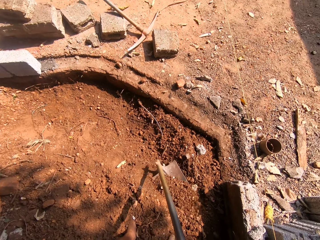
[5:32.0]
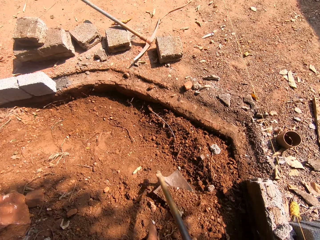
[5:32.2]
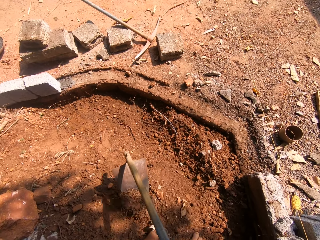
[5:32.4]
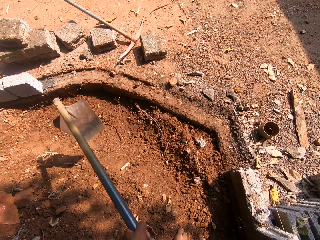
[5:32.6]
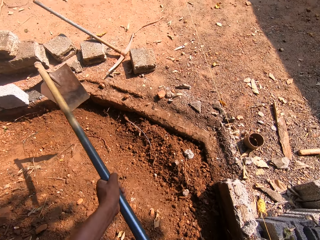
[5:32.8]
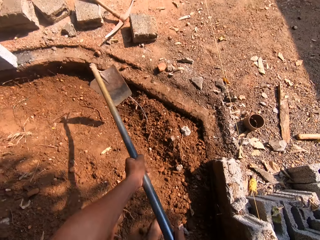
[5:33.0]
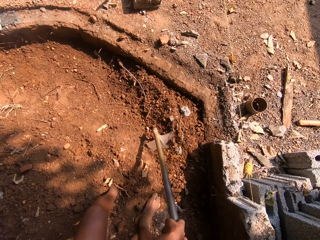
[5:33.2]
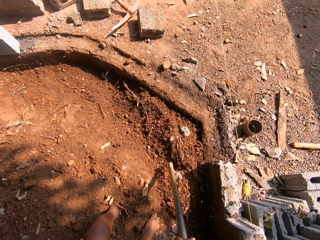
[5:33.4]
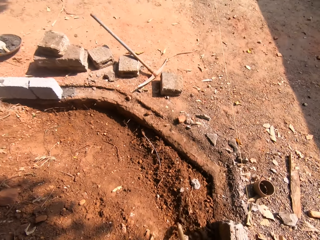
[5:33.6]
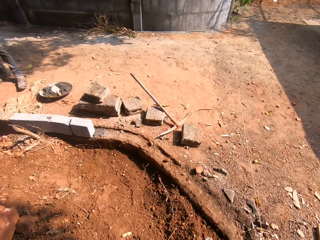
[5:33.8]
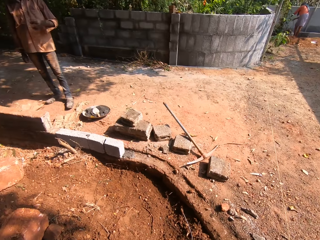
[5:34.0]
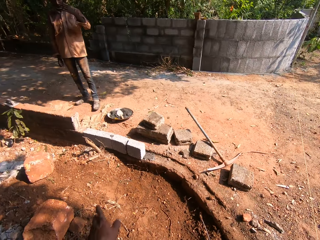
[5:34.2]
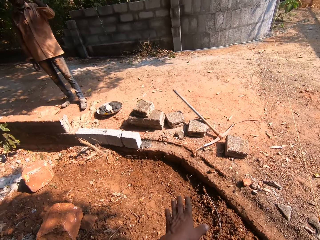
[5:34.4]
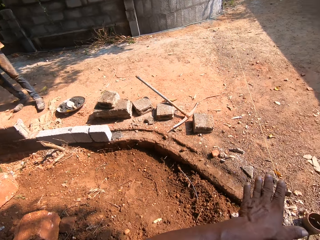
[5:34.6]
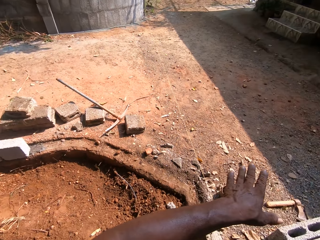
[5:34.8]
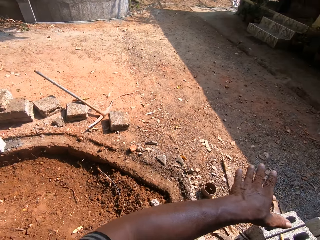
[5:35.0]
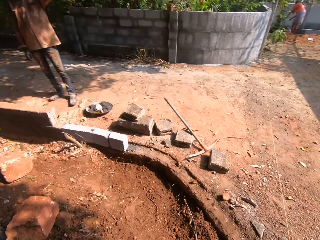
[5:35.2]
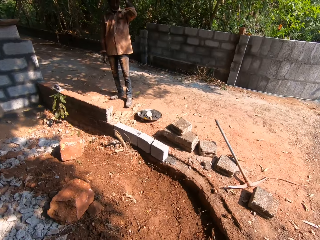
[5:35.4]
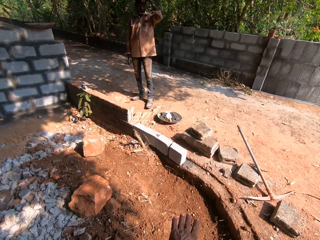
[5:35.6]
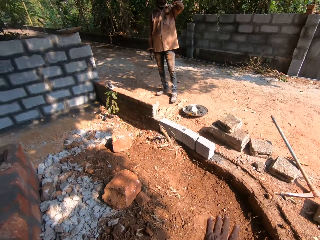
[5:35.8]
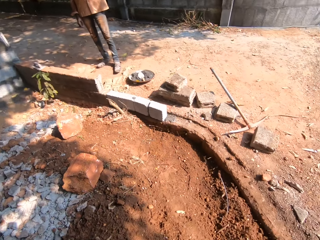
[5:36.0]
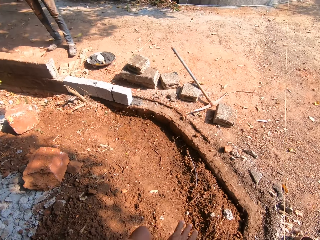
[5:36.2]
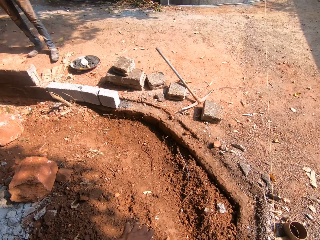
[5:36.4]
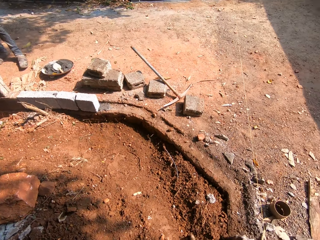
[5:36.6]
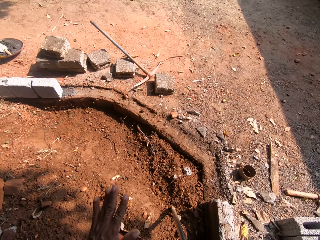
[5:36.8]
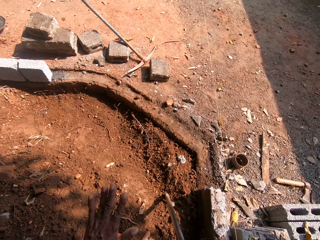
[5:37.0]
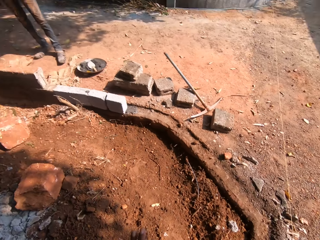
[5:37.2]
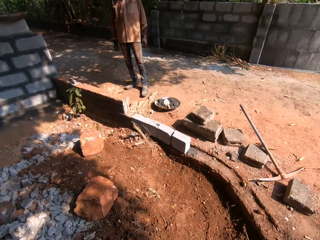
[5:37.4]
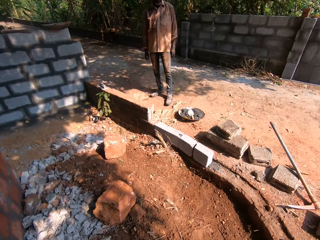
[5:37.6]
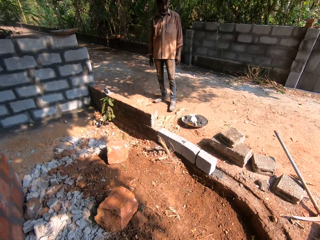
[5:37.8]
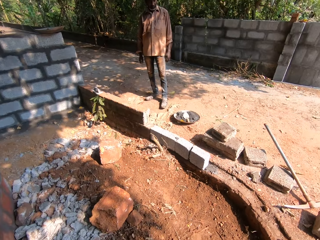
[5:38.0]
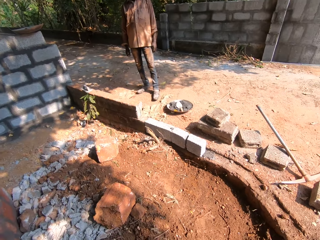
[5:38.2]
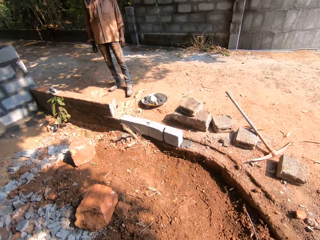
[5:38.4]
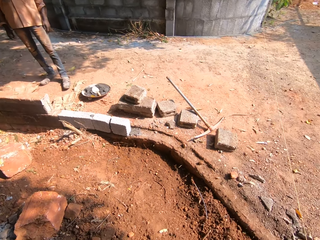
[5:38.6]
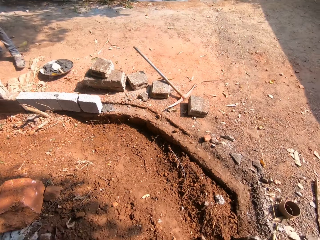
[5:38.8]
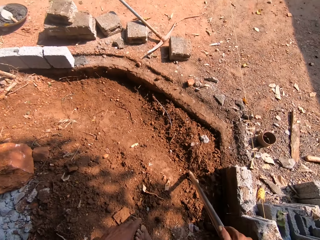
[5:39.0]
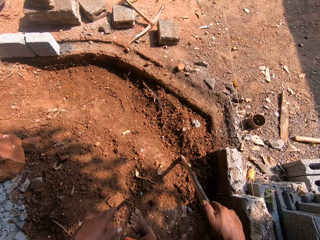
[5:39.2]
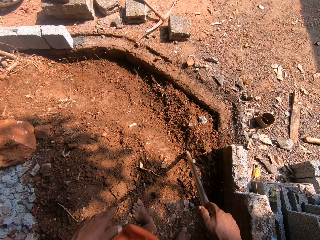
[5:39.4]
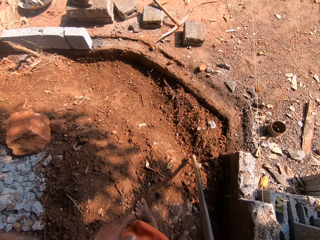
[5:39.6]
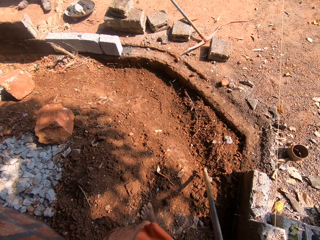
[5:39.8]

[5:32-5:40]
The camera wearer converses with the man.

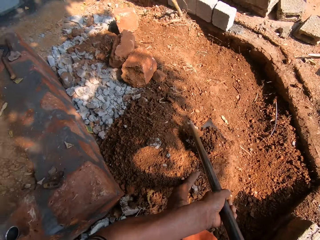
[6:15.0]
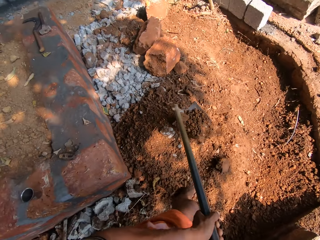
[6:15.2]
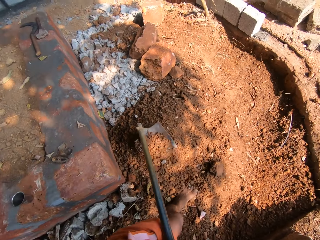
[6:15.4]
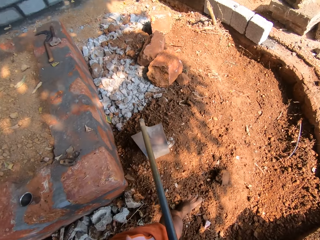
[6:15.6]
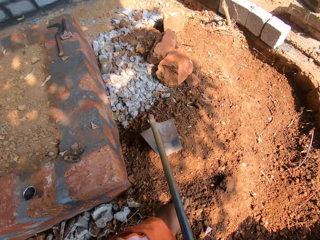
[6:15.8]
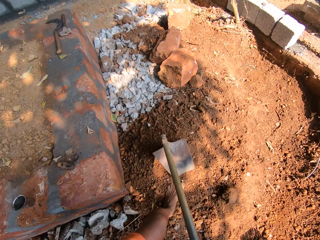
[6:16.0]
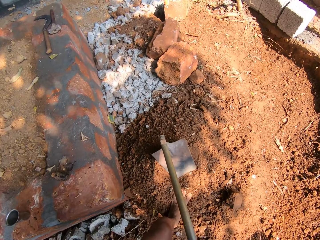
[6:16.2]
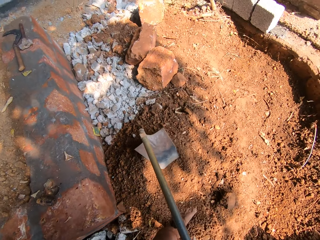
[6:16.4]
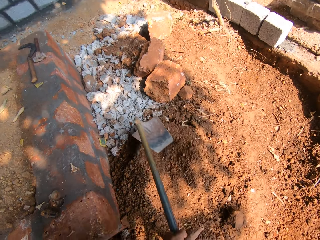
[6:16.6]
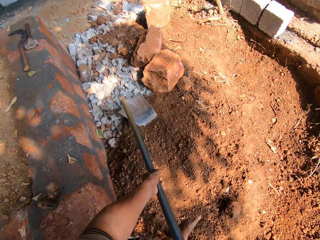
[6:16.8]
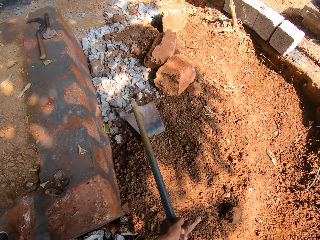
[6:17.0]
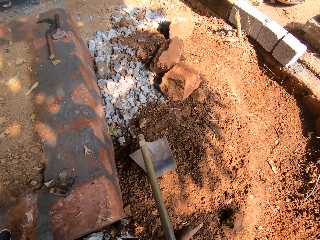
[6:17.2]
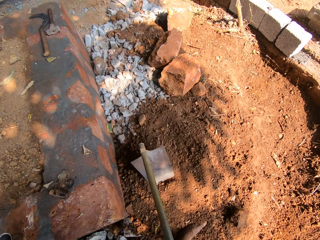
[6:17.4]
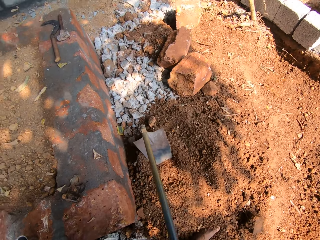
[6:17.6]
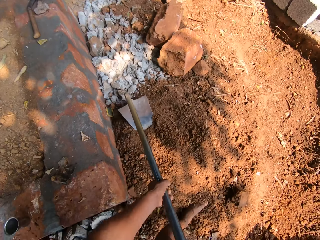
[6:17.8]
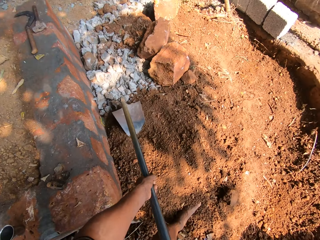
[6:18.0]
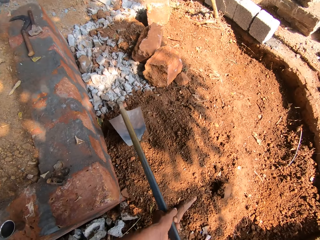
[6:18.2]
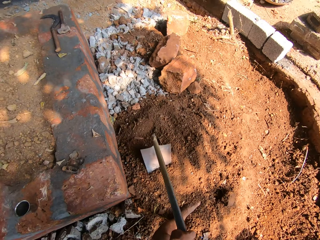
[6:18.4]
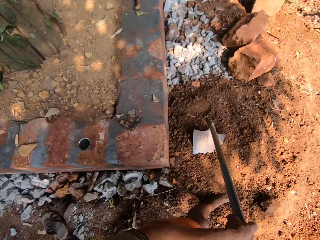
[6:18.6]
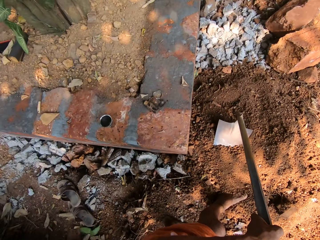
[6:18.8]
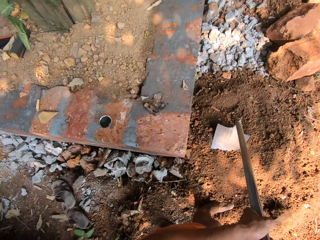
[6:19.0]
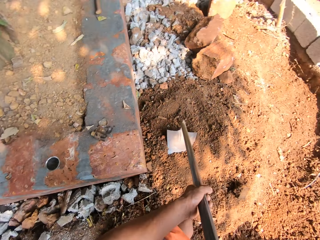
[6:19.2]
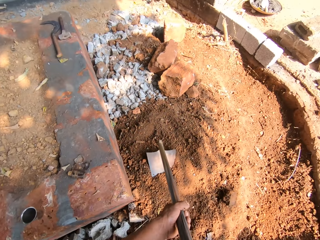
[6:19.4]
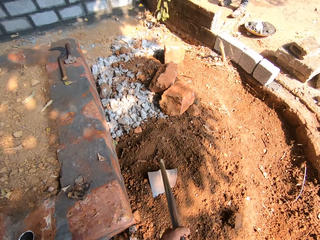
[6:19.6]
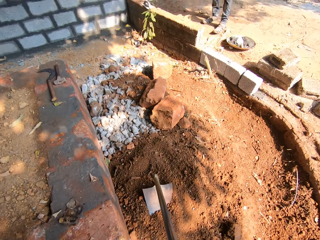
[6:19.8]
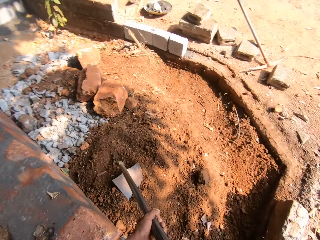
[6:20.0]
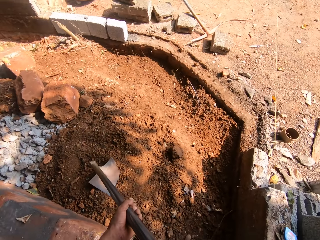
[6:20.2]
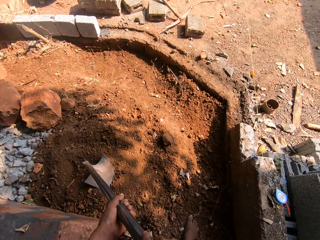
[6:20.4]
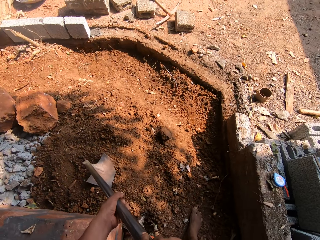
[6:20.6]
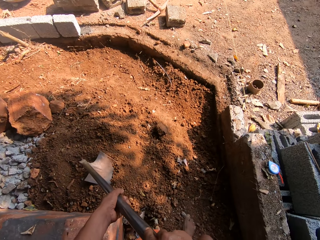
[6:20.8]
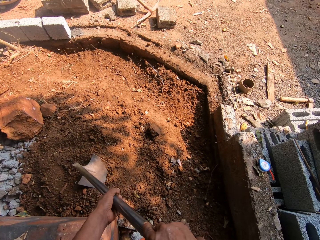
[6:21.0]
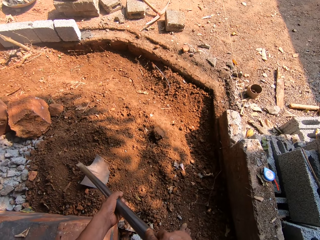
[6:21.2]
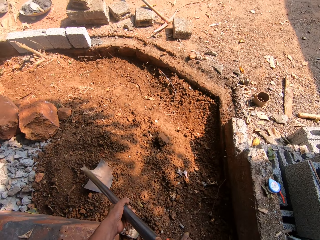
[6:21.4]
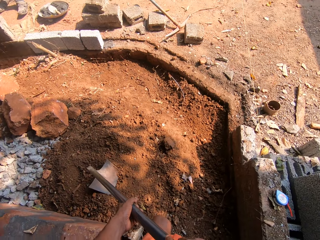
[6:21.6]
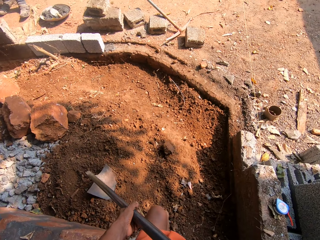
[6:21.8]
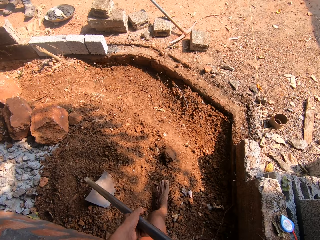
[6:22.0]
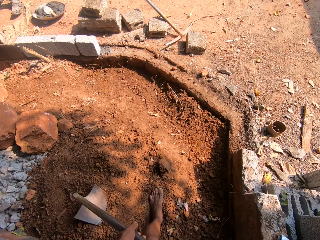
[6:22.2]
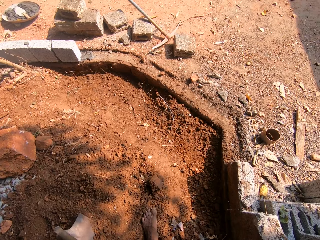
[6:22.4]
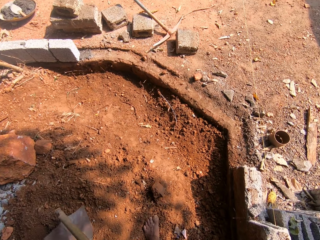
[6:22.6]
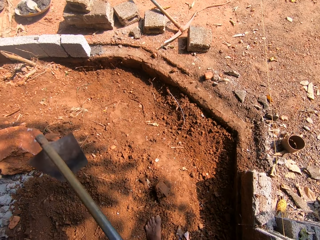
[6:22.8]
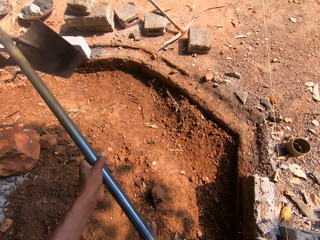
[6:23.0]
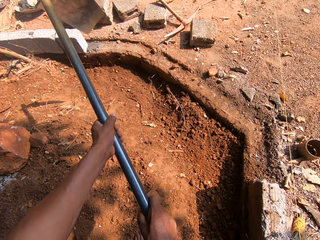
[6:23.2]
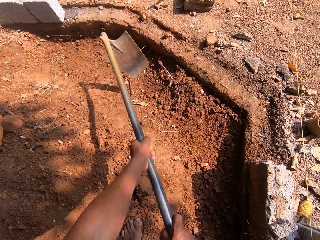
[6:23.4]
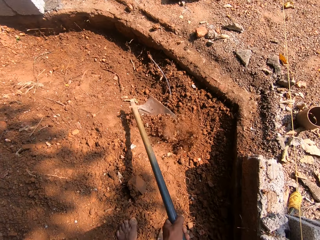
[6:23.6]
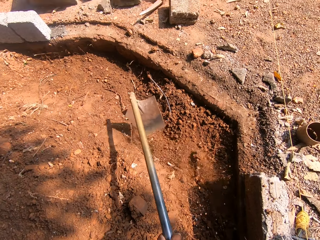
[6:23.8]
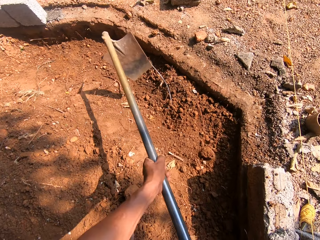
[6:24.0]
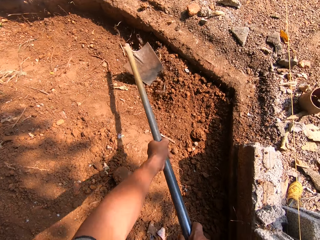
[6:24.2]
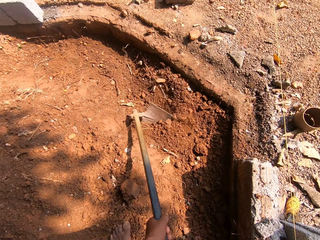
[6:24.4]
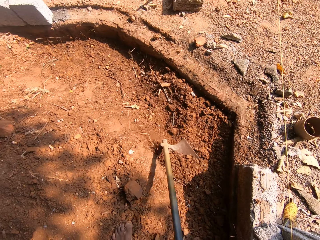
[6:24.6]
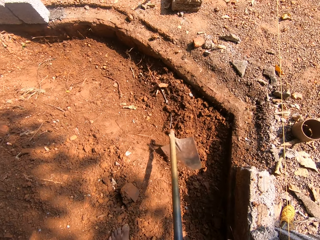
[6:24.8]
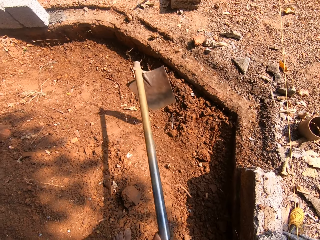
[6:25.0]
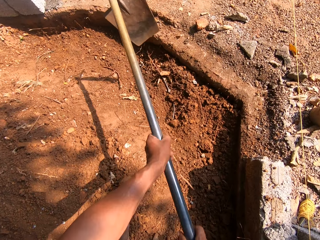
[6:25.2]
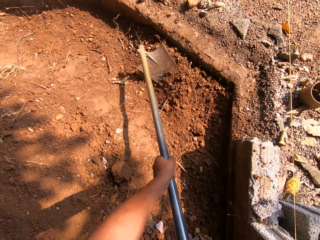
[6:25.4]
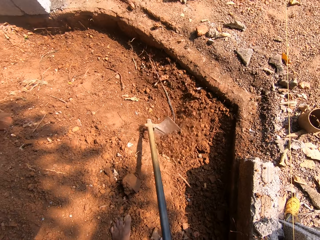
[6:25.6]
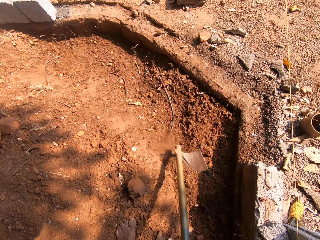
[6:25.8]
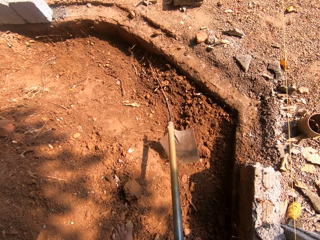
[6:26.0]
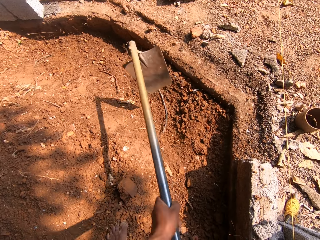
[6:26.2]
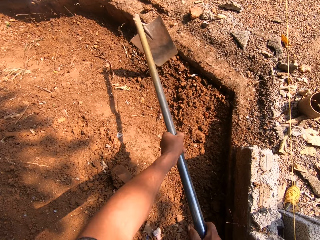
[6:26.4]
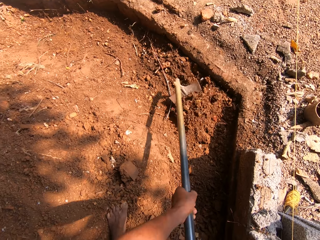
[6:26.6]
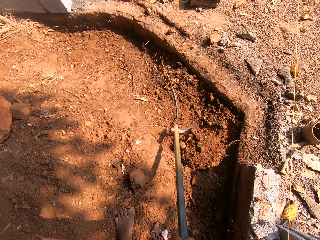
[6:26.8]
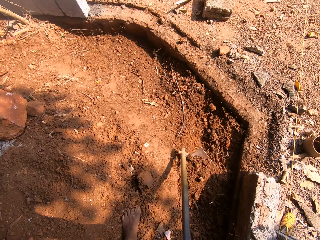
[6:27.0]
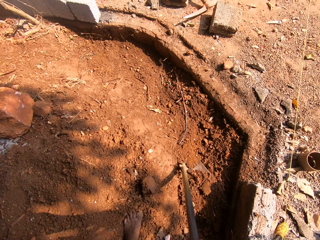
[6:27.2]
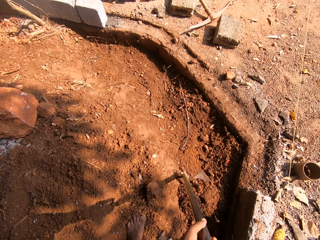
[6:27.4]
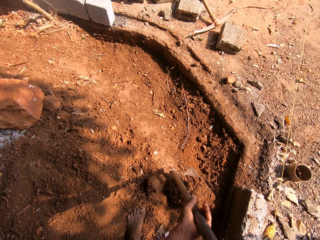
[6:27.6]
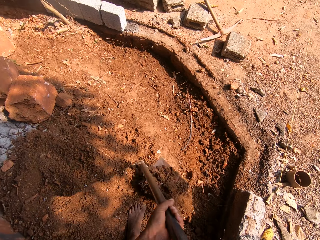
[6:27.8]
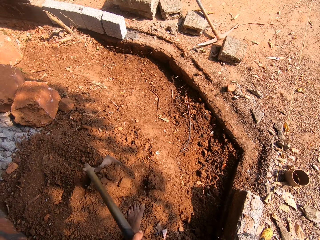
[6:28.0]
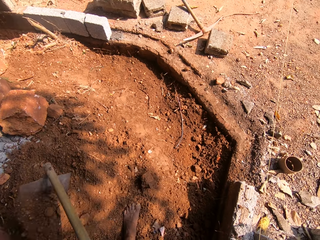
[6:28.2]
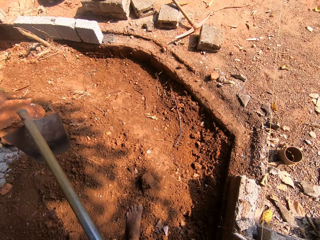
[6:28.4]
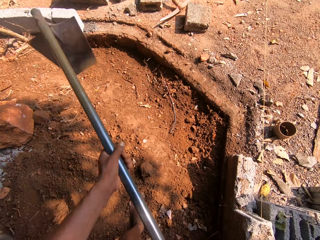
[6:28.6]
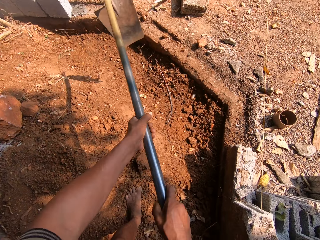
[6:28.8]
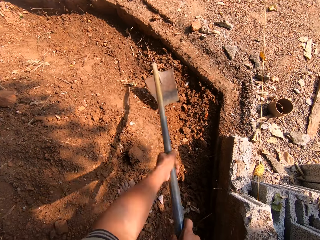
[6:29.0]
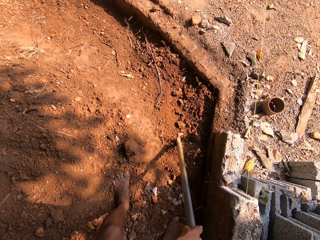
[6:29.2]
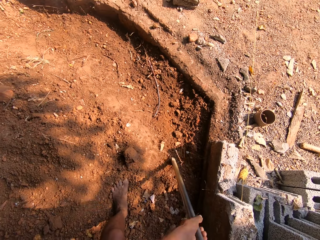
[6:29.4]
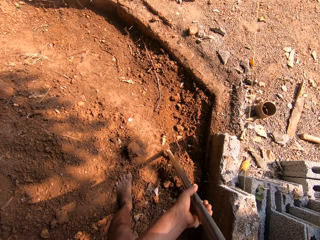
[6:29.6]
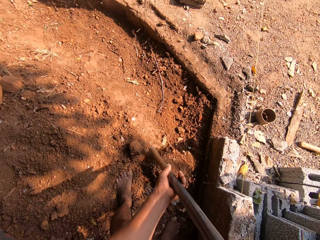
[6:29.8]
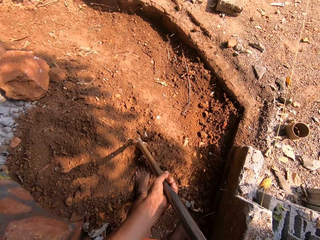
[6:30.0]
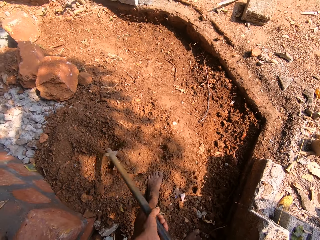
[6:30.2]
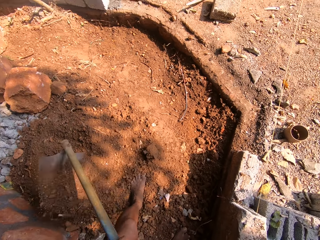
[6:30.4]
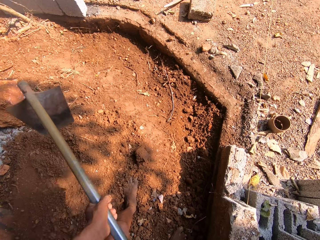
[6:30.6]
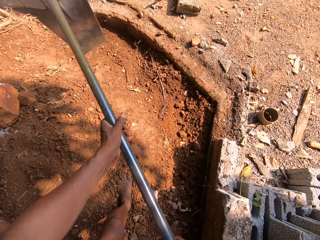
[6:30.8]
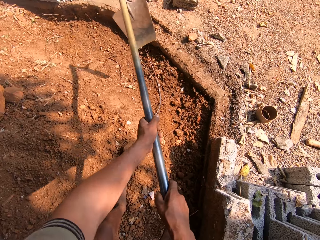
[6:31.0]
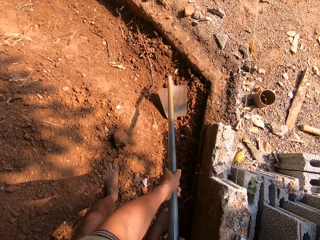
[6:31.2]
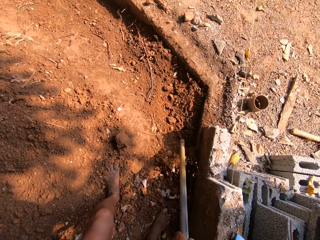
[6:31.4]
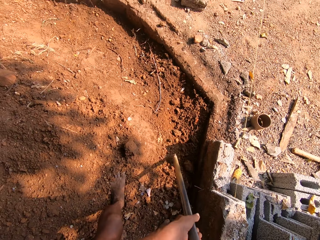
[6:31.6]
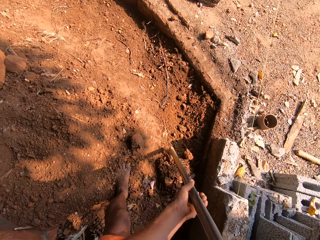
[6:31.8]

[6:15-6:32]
The camera wearer pushes the packed sand and stones with the hoe in both hands. They pack sand with the hoe in both hands.
